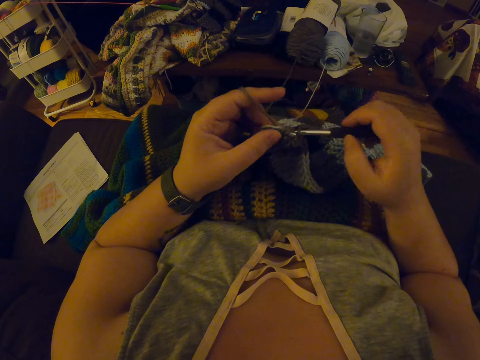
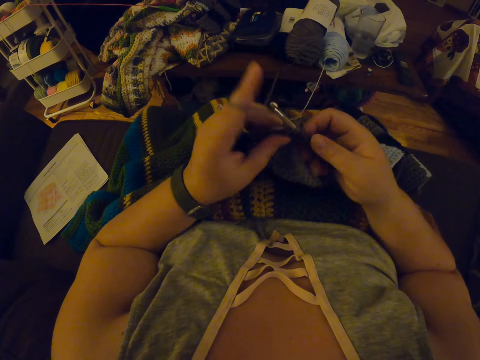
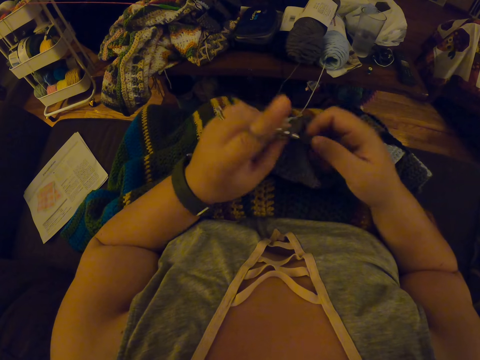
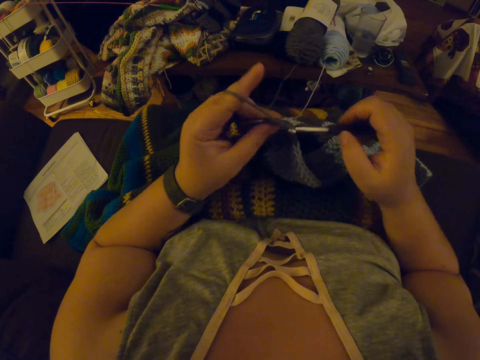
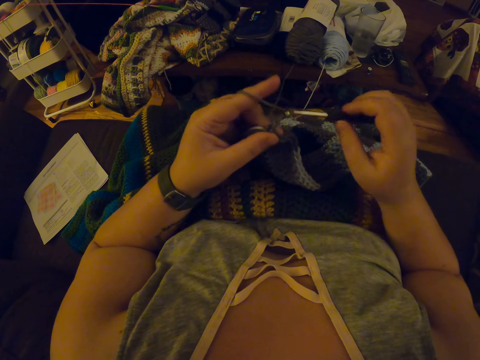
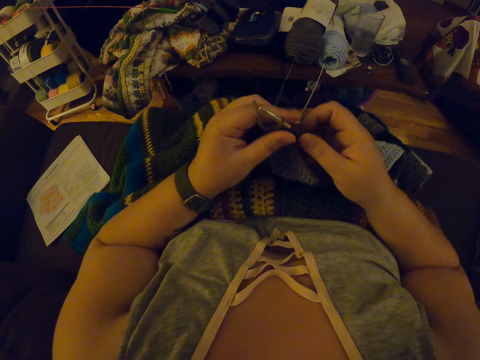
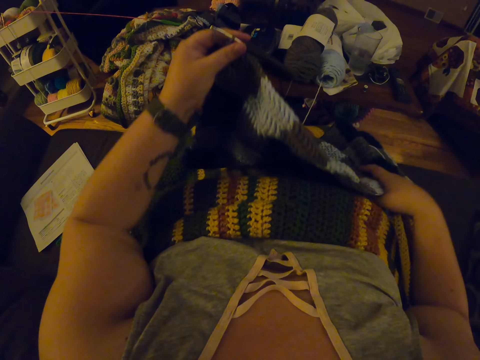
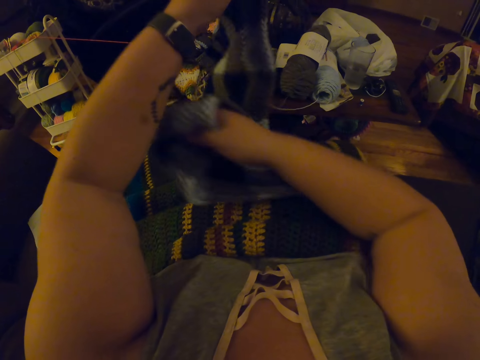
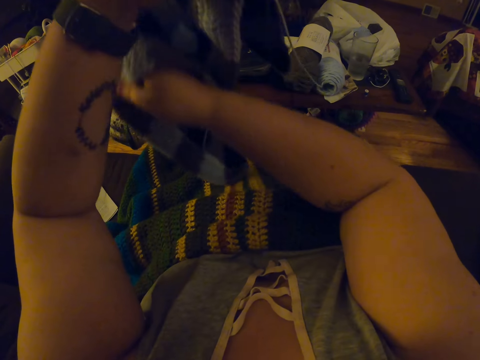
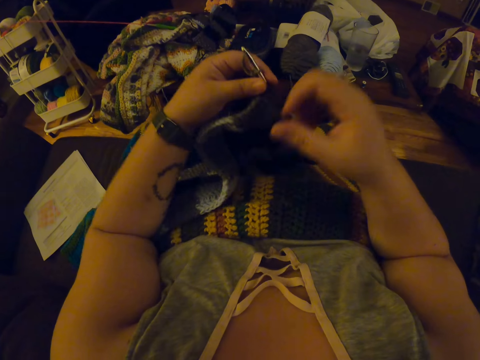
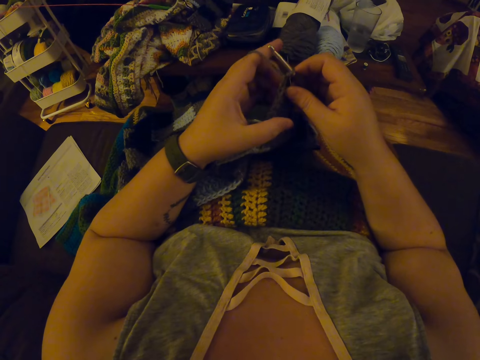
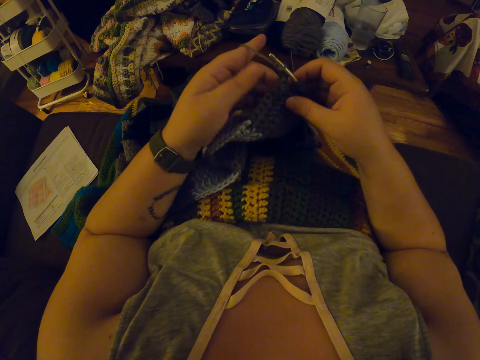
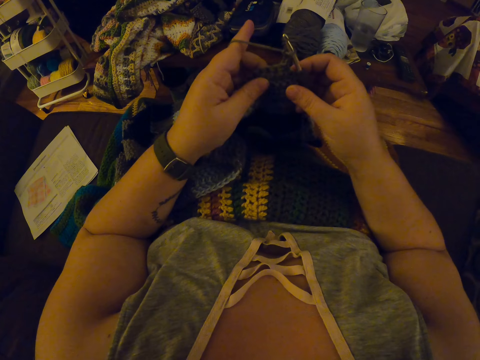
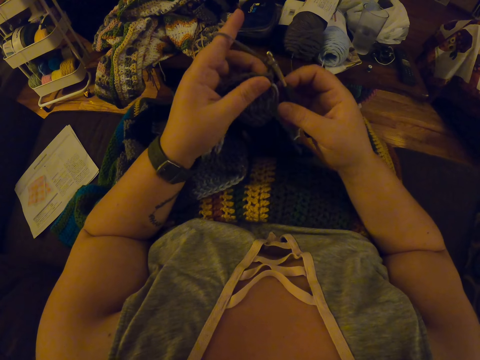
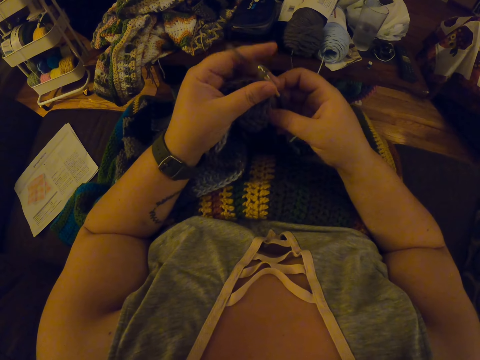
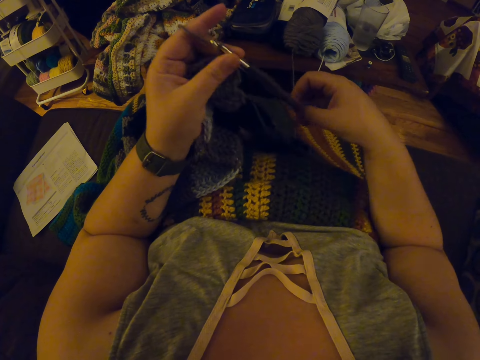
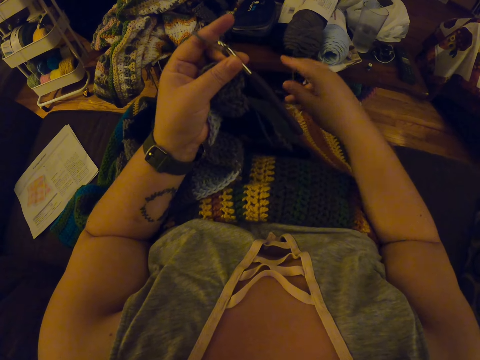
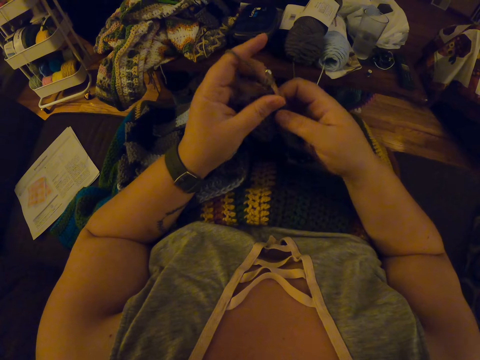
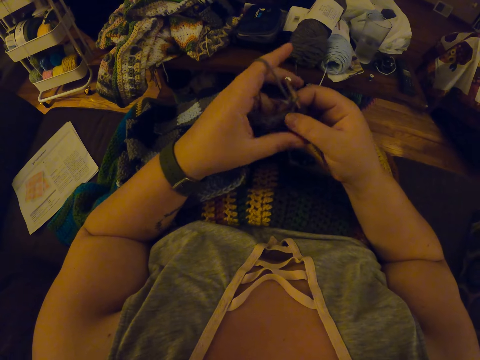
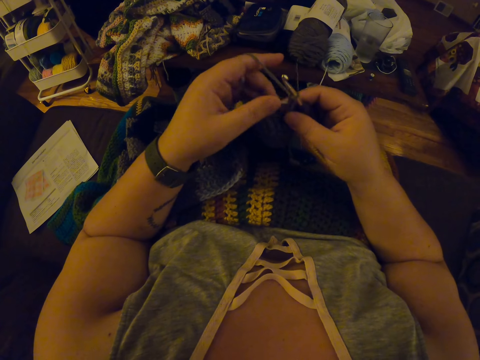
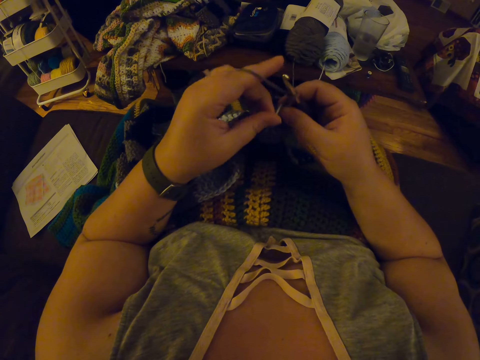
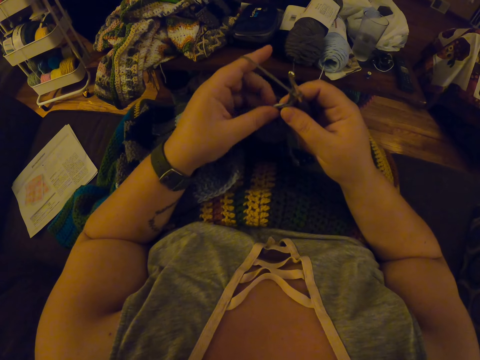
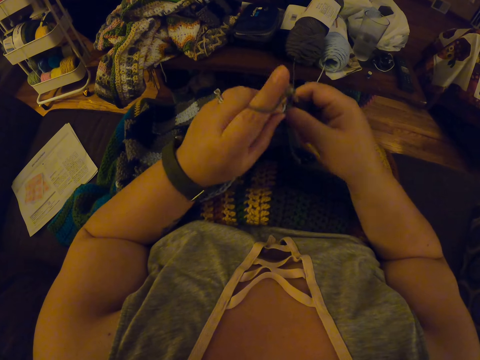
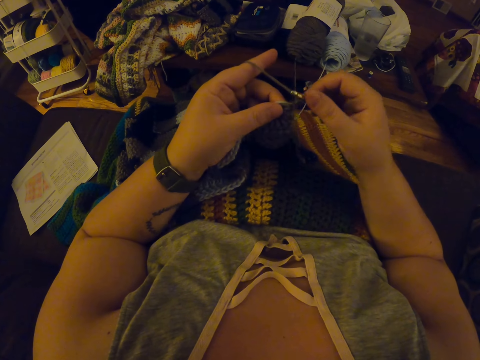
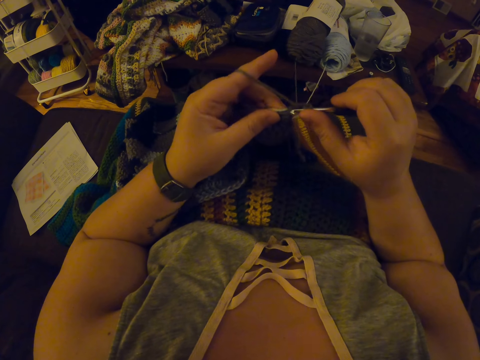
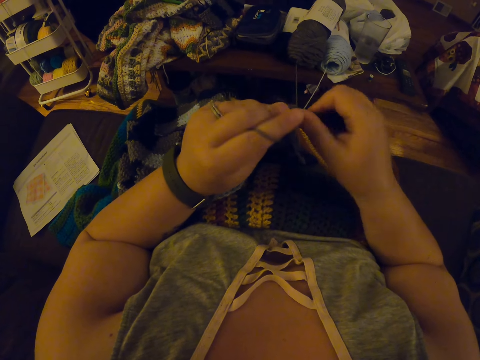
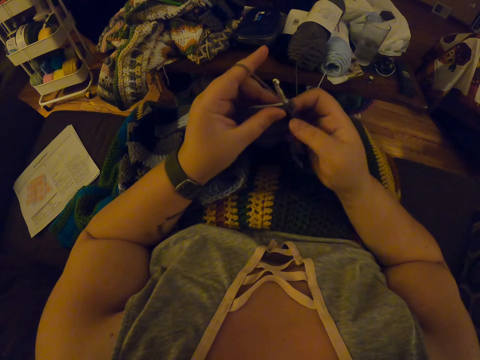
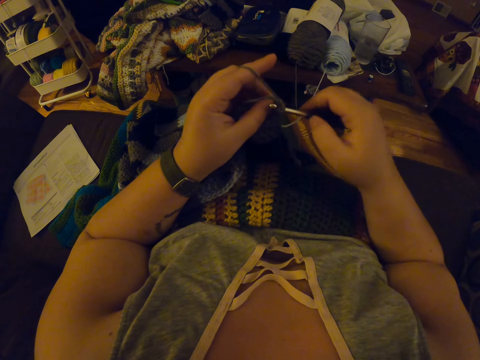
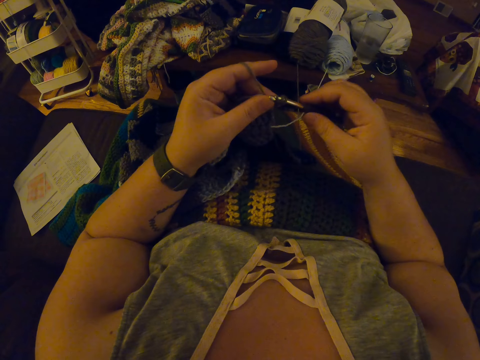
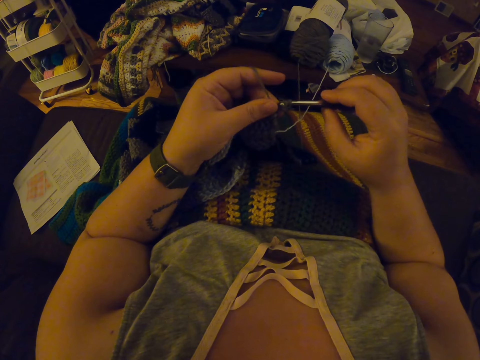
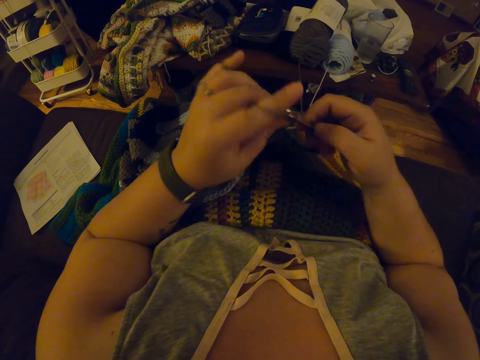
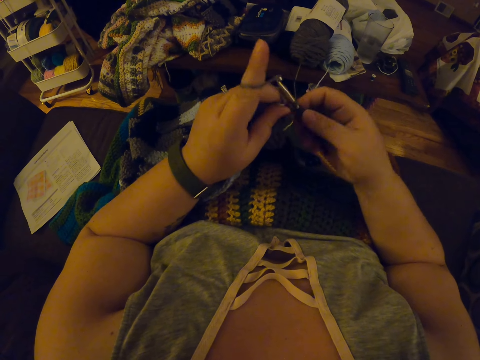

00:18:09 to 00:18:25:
The camera wearer passes the crochet hook in her right hand to her left hand again. She adjusts the fabric on her lap with her hands. She holds the crochet hook with her left hand. She pulls the woolen fabric to the other side. She passes the crochet hook in her left hand to her right hand. She holds the crochet hook with her right hand. She moves the yarn on her lap with her right hand. She moves the yarn with her right hand. She passes the crochet hook in her left hand to her right hand. She continues crocheting with the yarn. She knits the piece of fabric with a knitting needle.

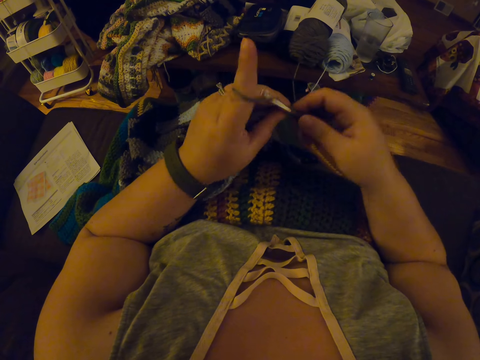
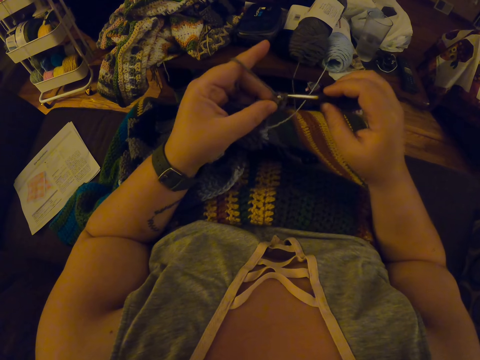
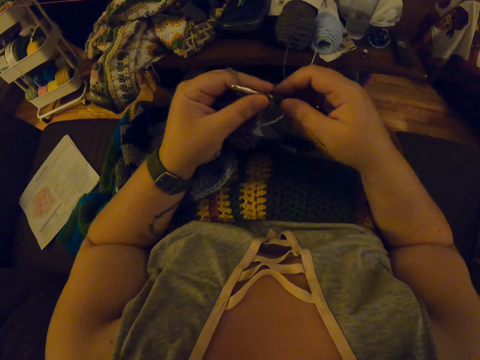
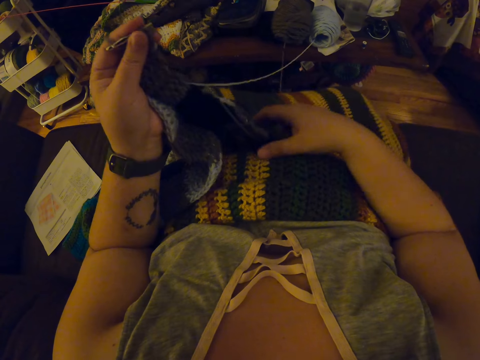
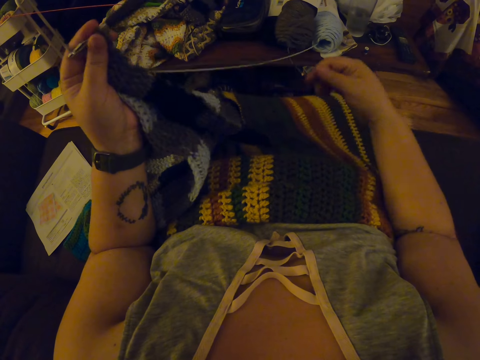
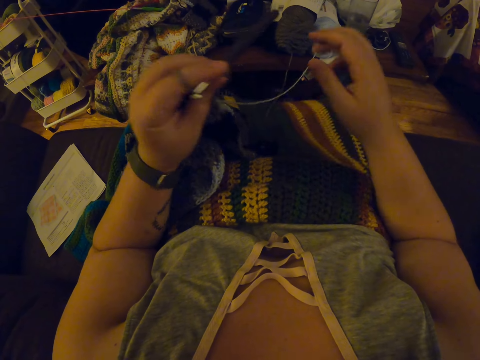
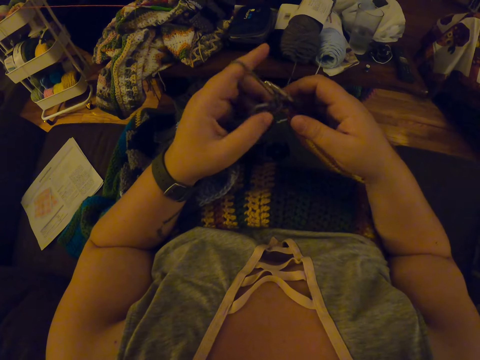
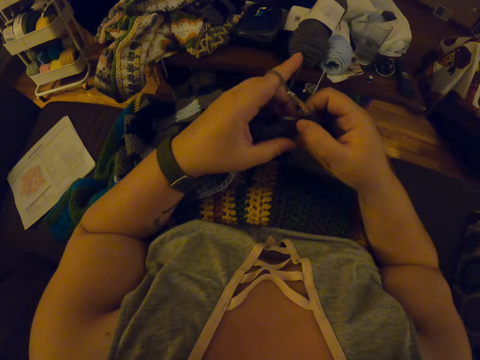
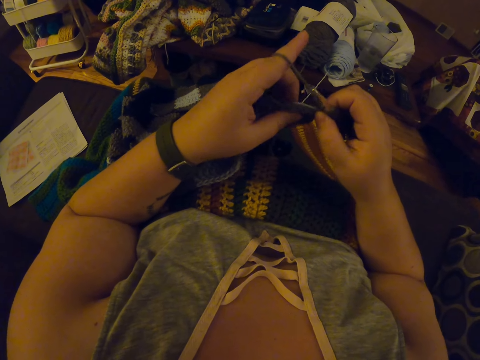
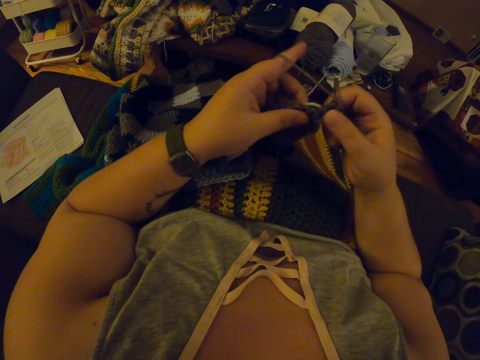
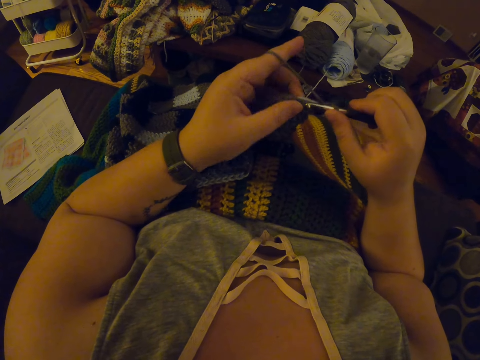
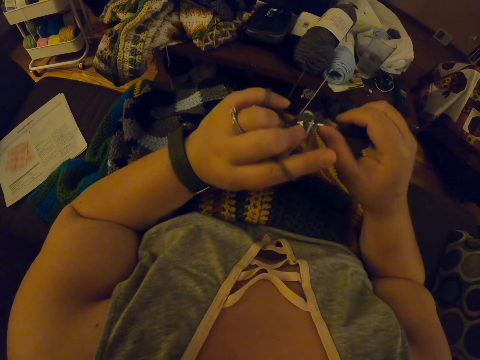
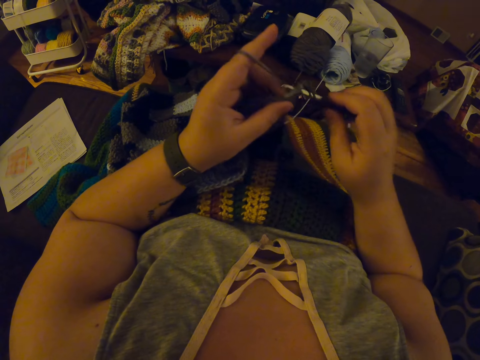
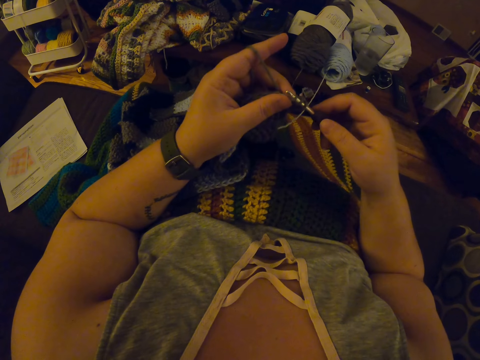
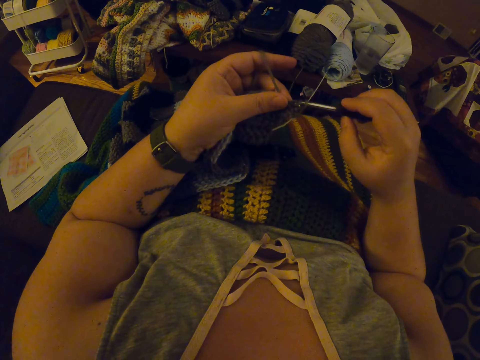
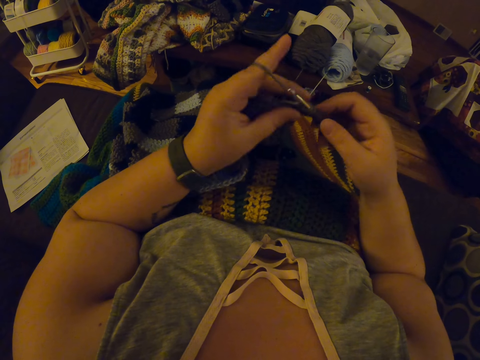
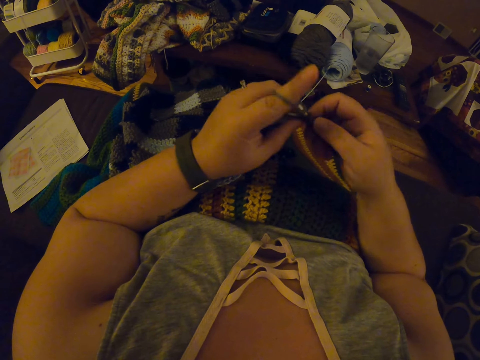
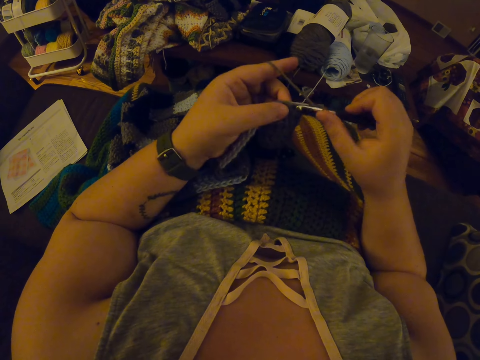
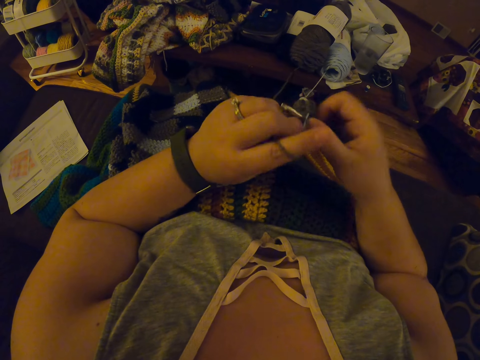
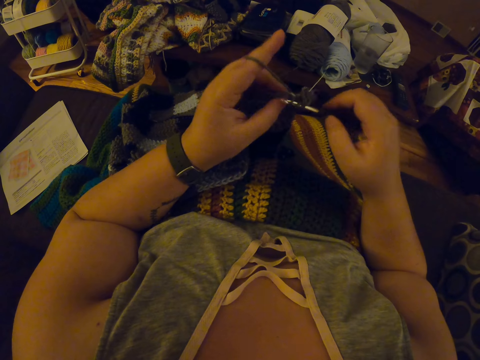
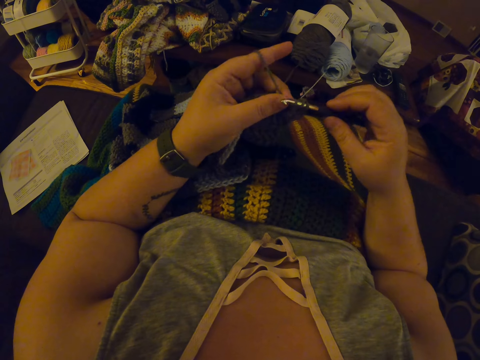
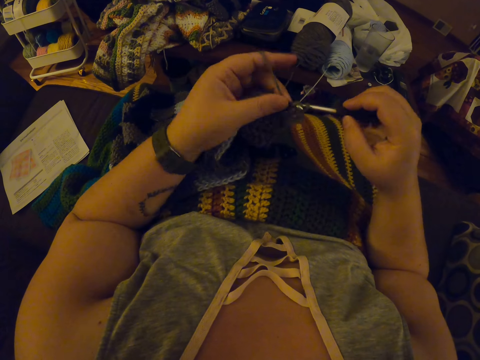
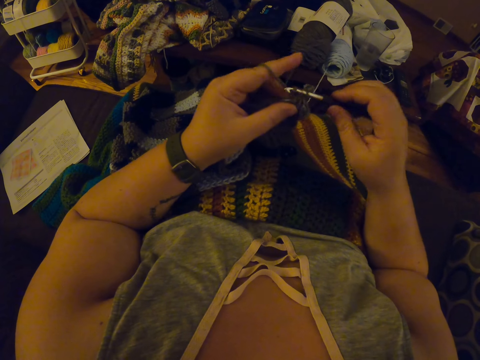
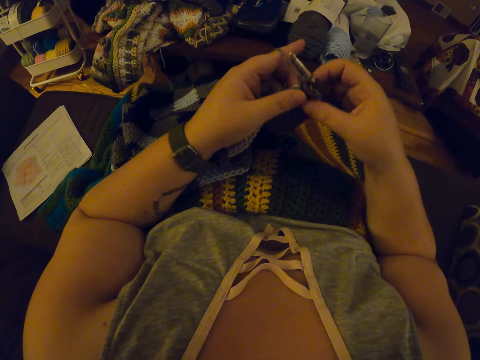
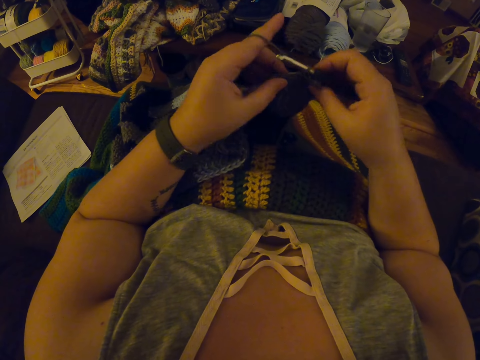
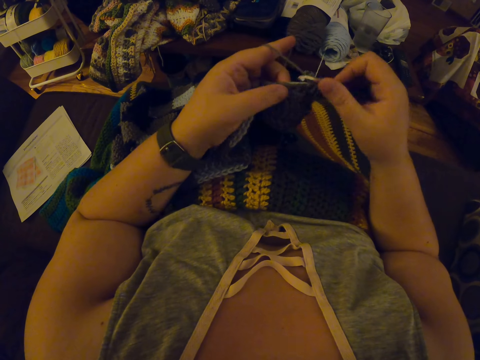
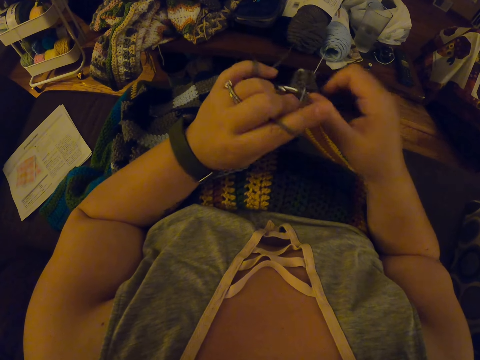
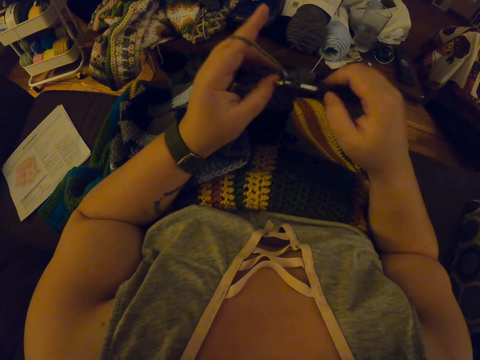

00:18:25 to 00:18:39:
The camera wearer passes the crochet hook in her right hand to her left hand again. She moves the yarn with her right hand again. She adjusts a piece of knitted fabric on her lap. She passes the crochet hook in her left hand to her right hand. She knits the piece of fabric with a knitting needle.
